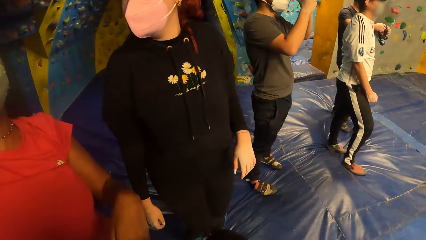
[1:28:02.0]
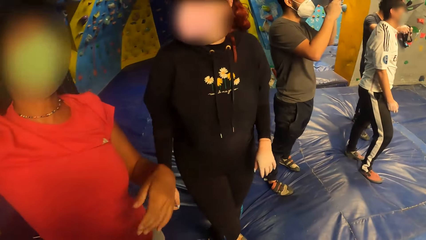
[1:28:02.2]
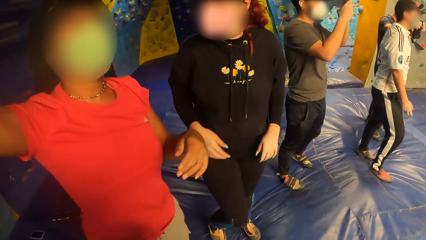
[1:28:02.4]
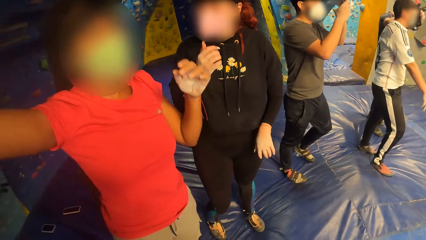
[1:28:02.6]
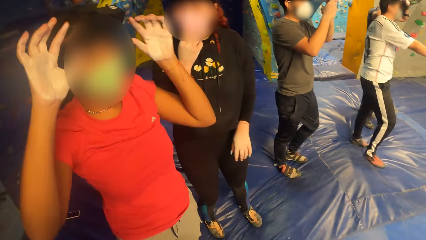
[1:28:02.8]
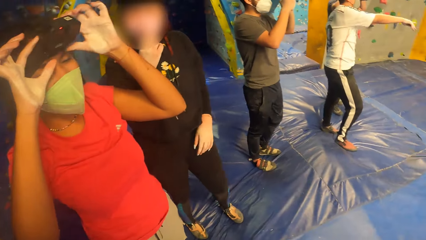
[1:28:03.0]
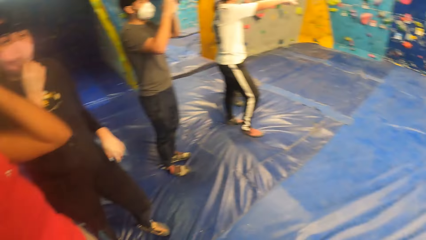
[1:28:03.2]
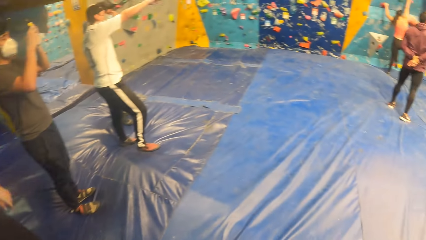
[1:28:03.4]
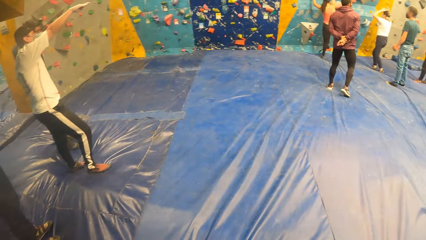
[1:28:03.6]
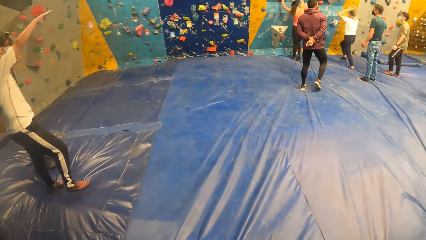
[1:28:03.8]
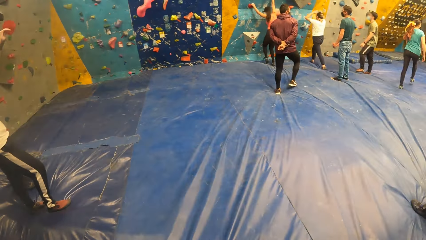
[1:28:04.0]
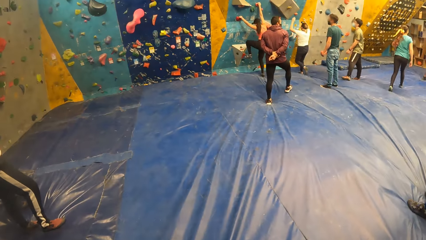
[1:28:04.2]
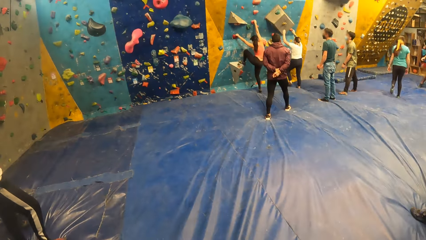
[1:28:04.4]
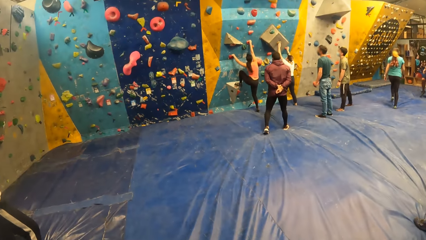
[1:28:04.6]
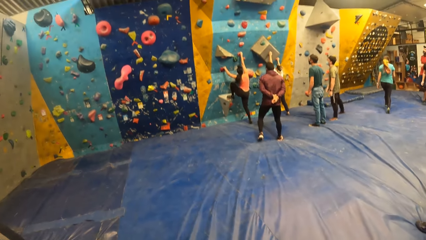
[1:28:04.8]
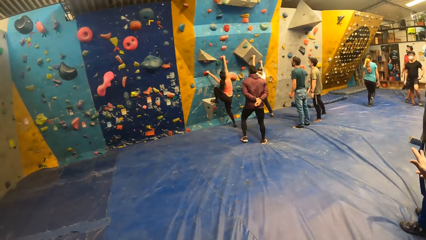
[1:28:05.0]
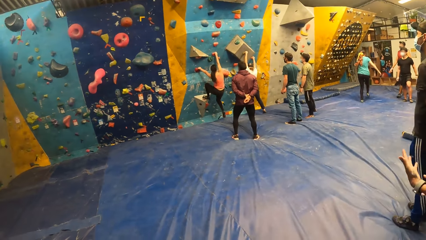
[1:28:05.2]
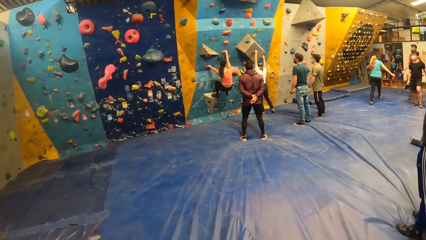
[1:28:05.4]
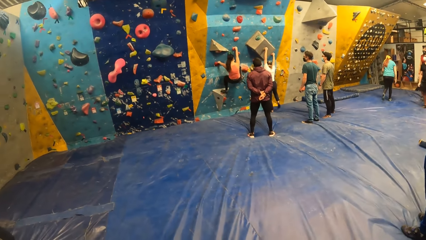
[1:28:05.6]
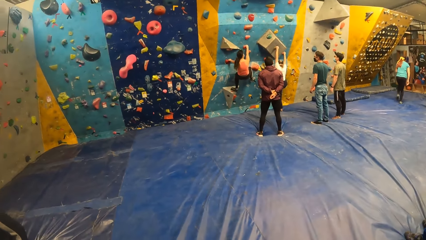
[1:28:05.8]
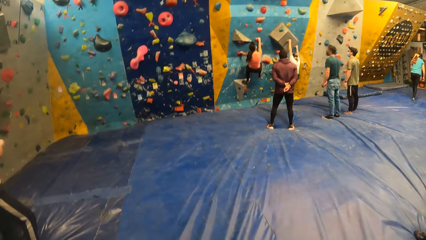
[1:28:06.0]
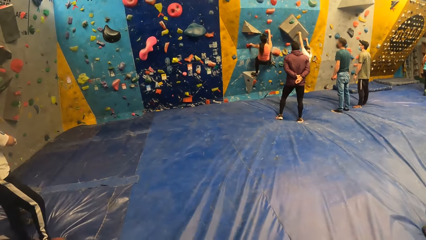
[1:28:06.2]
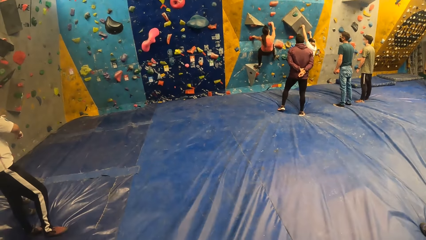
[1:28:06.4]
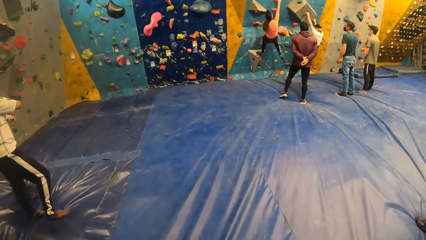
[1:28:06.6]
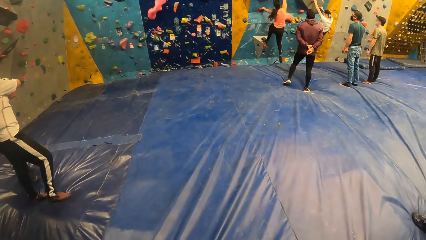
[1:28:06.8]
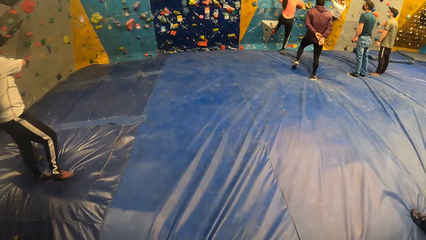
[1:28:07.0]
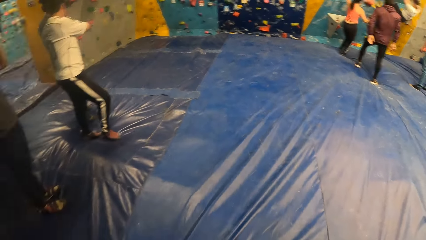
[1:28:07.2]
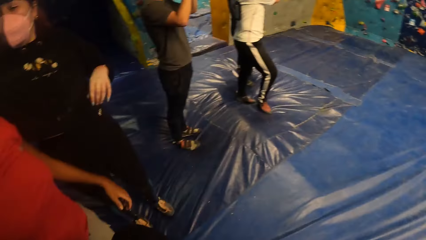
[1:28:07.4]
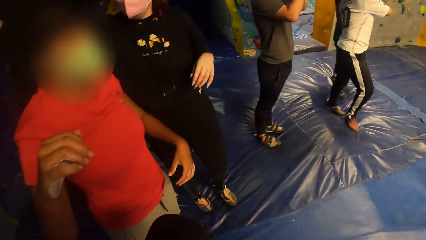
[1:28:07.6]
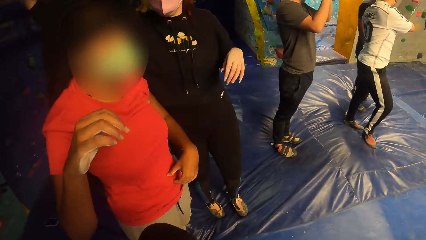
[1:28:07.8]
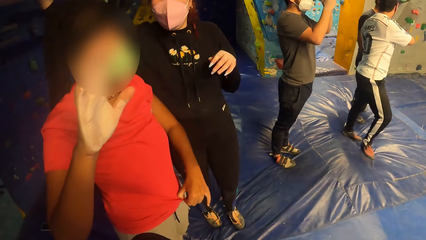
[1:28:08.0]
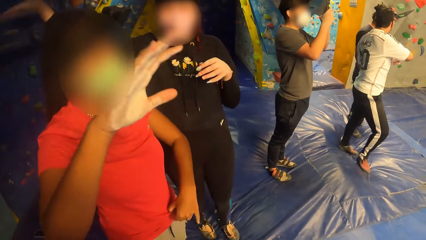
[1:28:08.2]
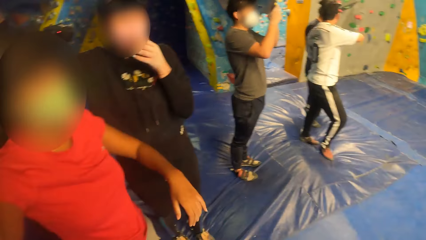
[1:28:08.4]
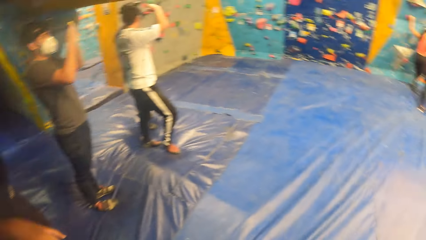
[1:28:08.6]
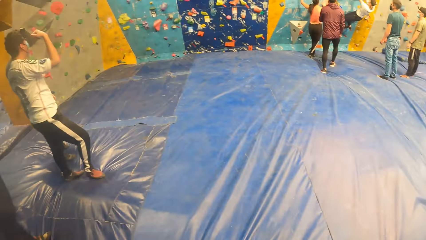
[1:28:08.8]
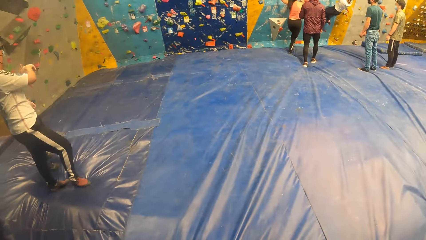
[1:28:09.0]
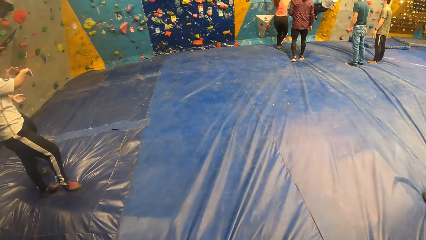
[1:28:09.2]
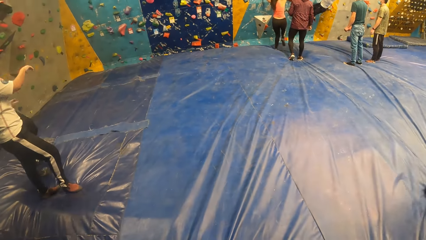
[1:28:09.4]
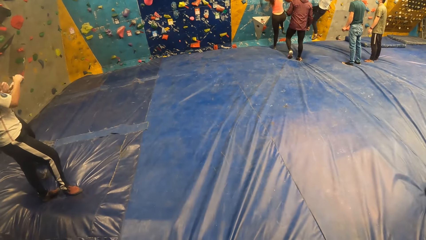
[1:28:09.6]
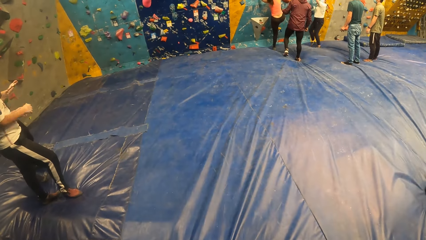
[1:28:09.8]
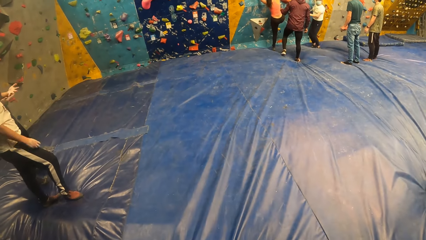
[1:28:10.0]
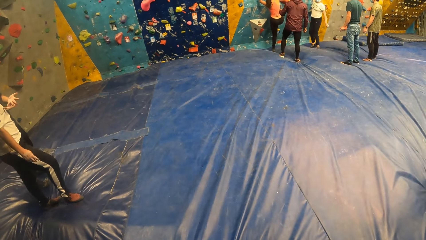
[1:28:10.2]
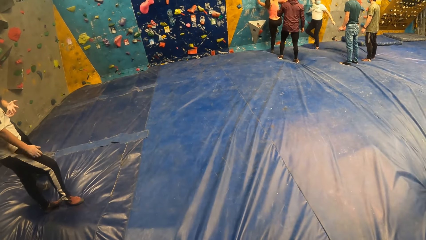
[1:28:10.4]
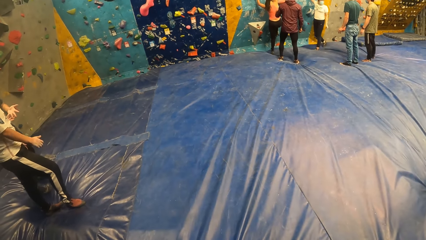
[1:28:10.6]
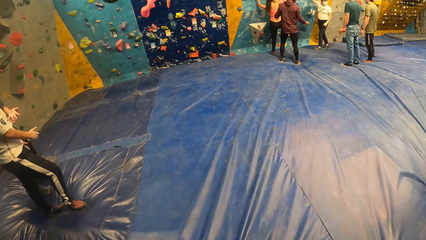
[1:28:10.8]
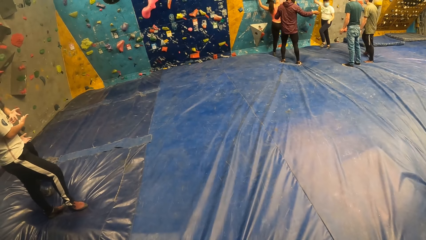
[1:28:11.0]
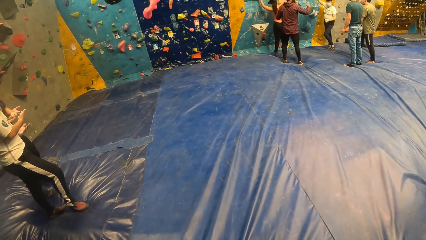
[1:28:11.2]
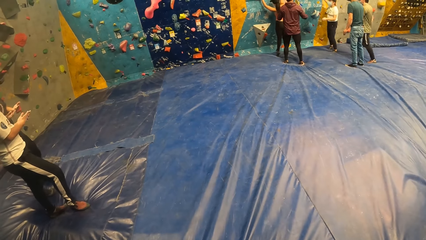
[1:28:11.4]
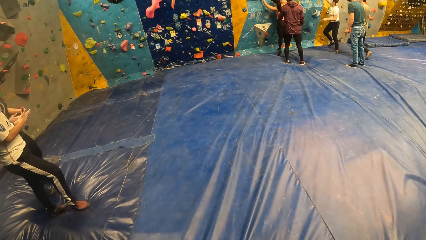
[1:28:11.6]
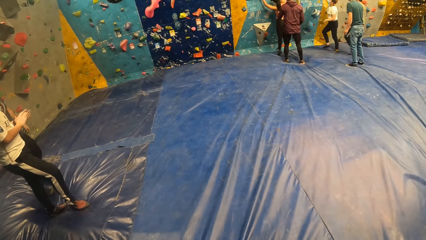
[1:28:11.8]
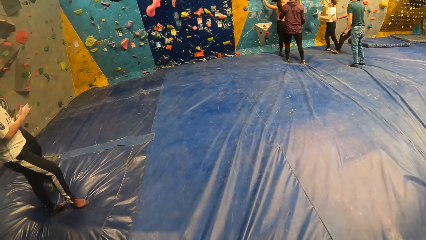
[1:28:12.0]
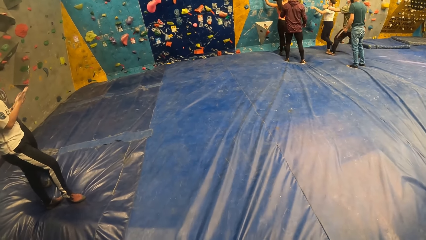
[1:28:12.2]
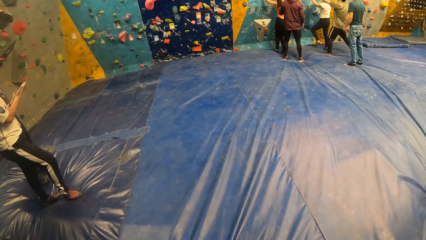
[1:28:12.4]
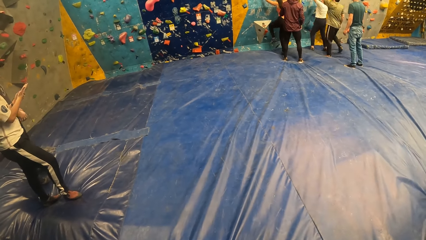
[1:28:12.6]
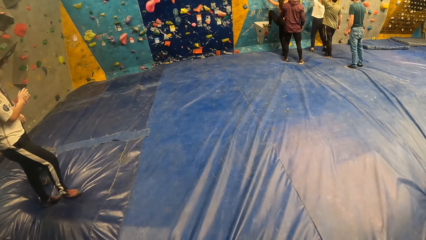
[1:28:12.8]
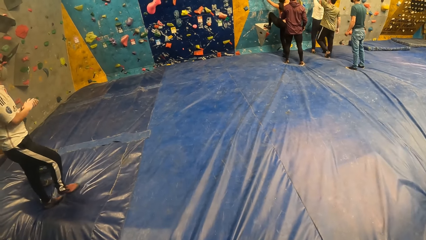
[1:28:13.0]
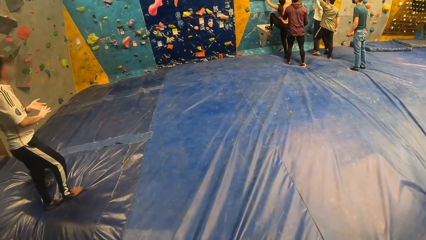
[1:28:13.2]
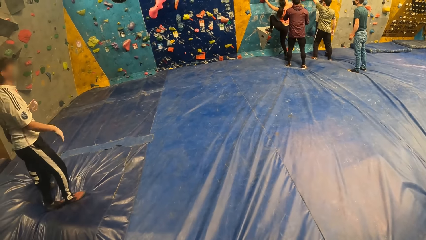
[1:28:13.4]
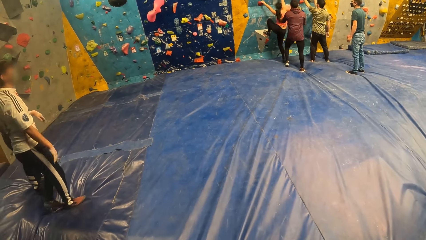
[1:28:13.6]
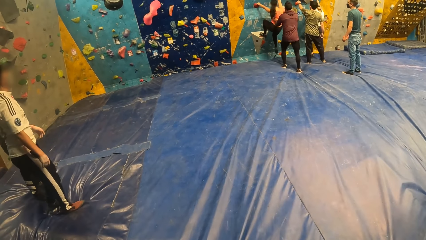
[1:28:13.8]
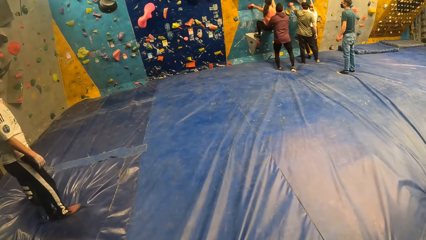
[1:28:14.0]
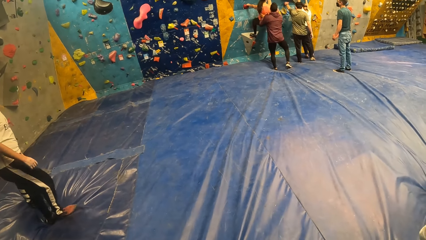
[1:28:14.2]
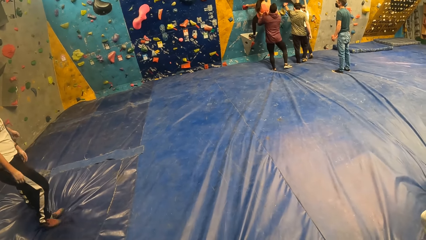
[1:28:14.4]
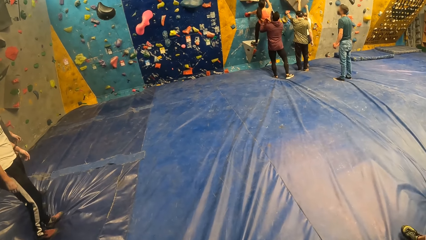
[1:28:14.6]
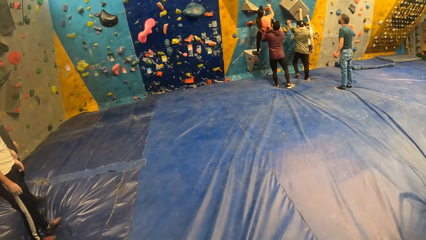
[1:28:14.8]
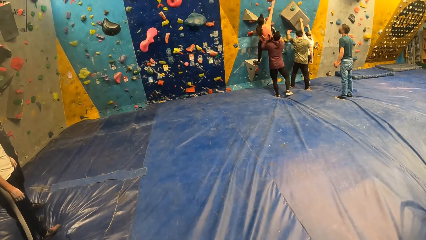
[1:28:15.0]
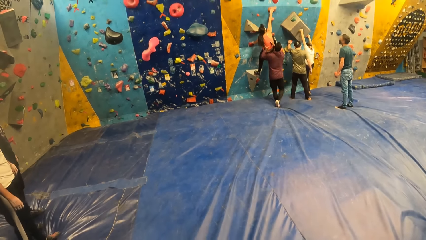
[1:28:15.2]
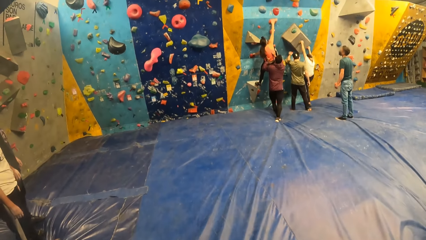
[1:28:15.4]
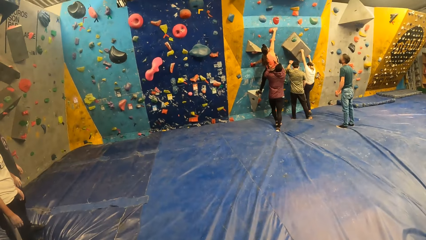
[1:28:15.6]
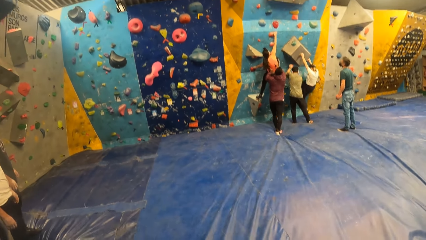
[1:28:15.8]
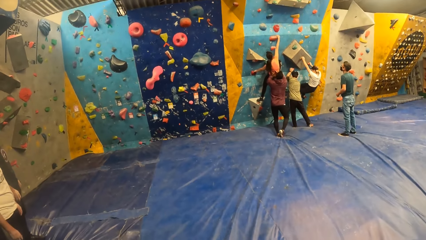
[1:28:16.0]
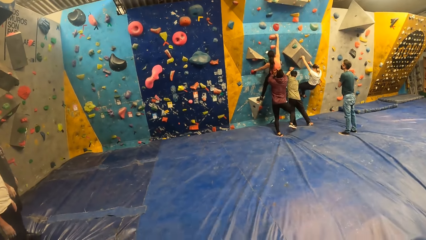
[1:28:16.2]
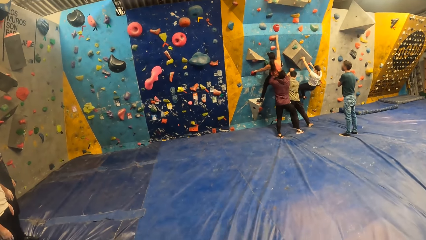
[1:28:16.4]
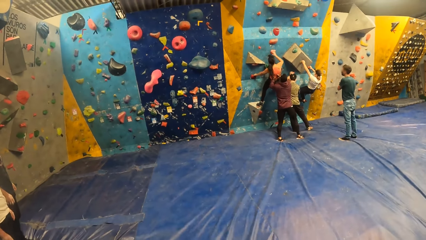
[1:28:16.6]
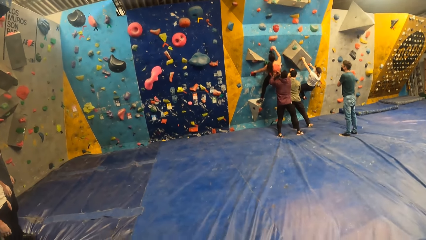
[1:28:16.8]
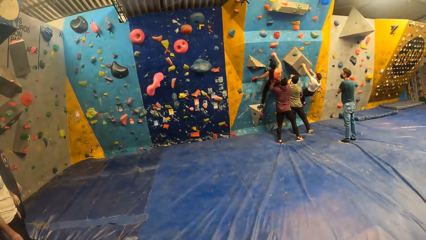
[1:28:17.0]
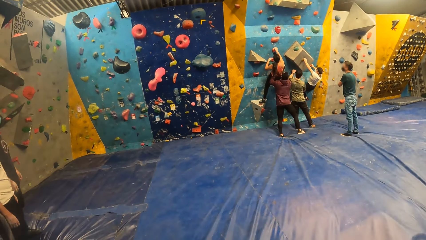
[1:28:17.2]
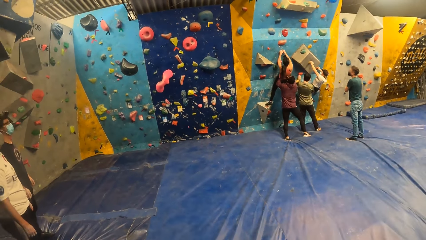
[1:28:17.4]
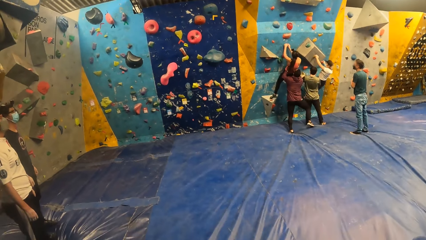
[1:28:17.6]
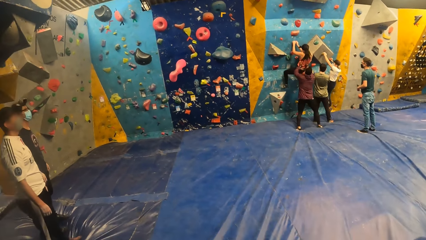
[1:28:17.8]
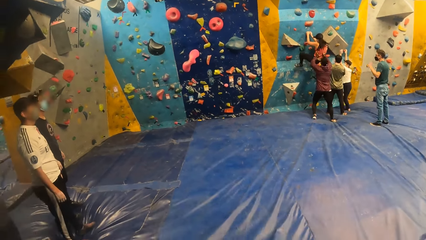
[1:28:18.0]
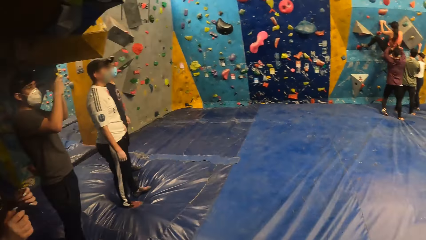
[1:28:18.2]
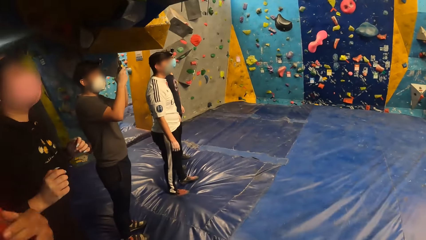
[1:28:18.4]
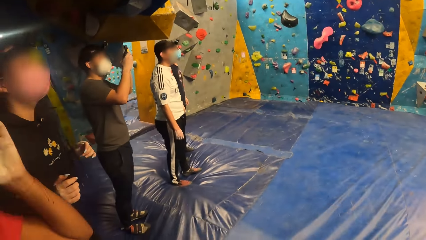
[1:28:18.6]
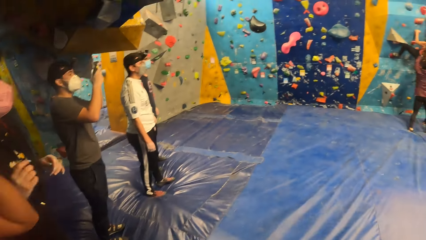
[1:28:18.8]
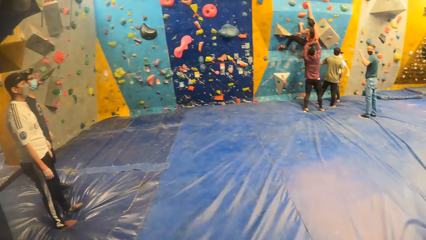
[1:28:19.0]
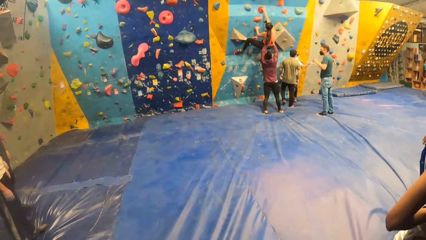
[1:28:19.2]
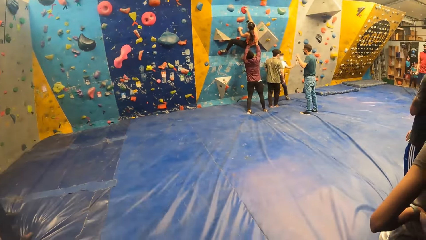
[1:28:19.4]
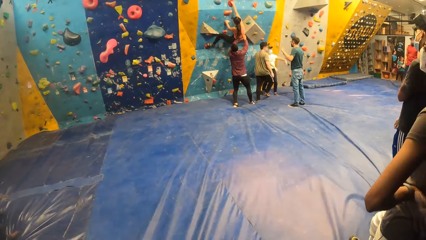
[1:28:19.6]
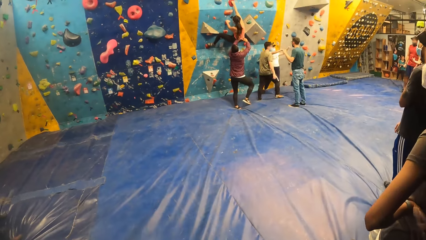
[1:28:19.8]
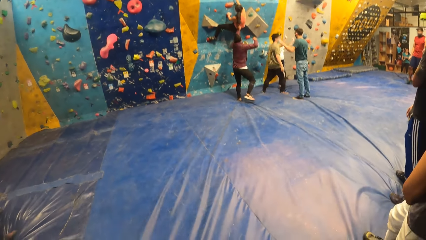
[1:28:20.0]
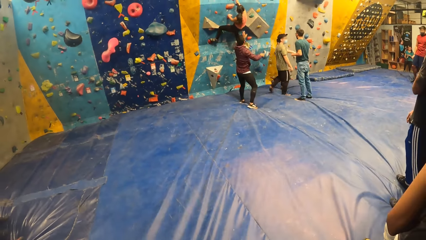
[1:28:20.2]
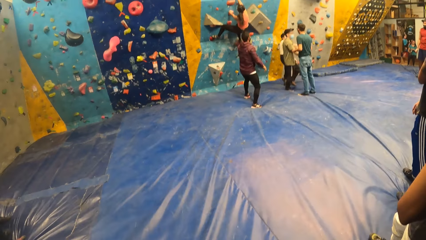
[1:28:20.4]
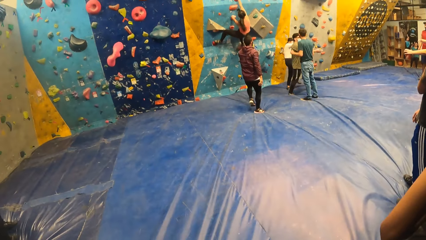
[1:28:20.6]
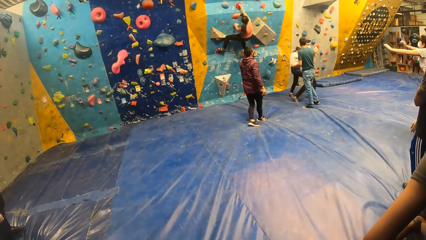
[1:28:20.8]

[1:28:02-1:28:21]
A woman adjusts a camera on her head with both hands. A second woman climbs the bouldering wall. A third woman climbs the bouldering wall. The second woman jumps down from the bouldering wall. The third woman jumps down from the bouldering wall. The second woman climbs the bouldering wall. A man holds the third woman with both hands. The second woman climbs the bouldering wall. The third woman jumps down from the bouldering wall. A fourth woman jumps. The first woman jumps.
